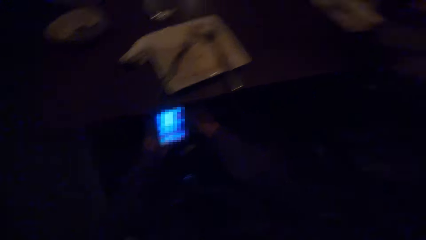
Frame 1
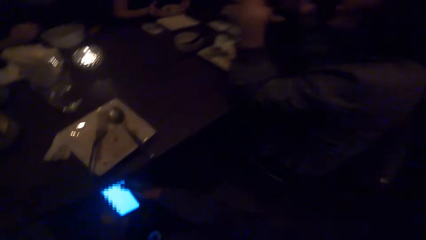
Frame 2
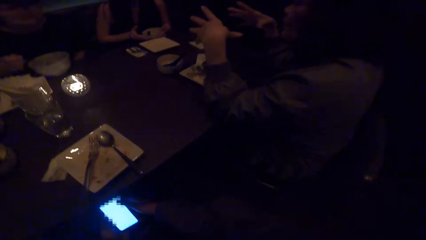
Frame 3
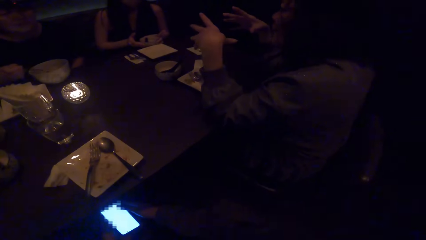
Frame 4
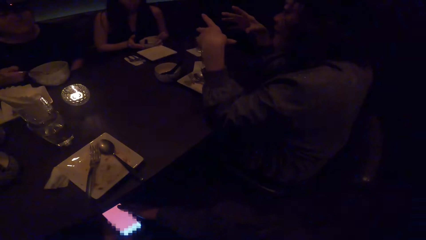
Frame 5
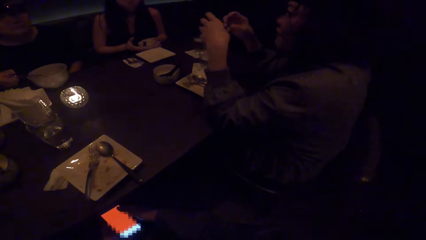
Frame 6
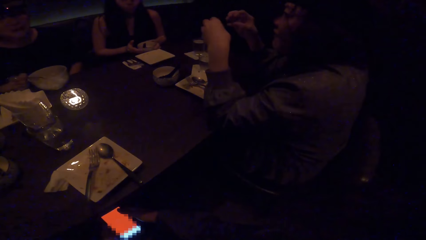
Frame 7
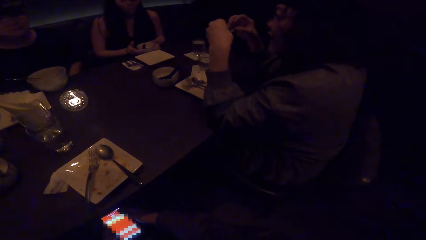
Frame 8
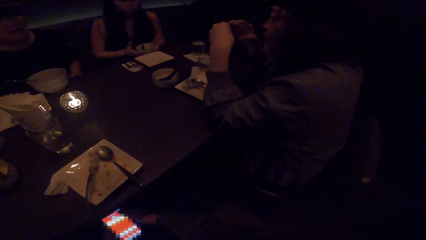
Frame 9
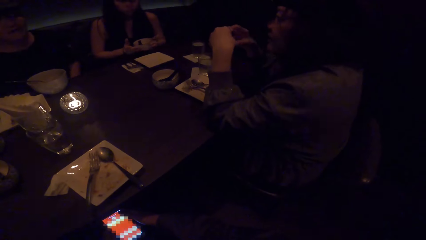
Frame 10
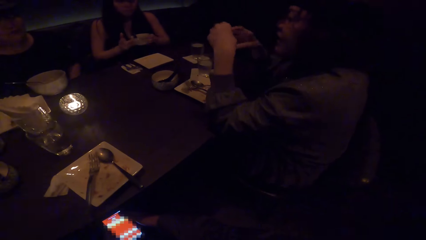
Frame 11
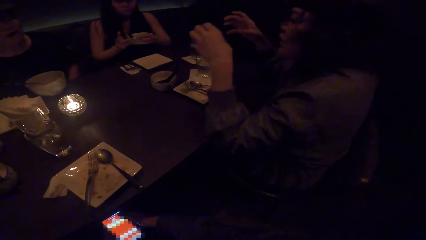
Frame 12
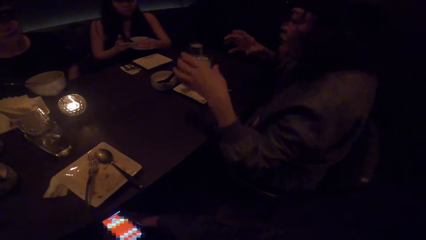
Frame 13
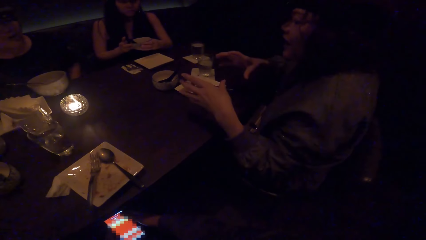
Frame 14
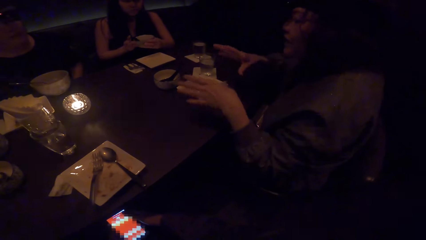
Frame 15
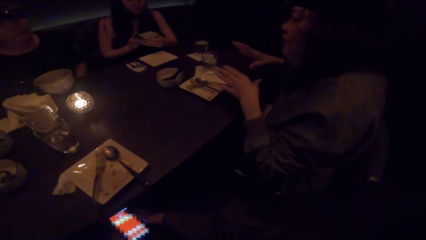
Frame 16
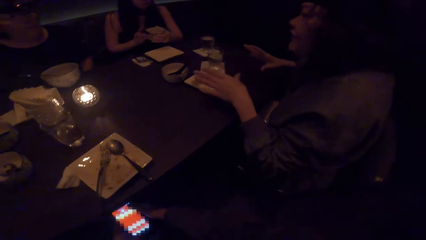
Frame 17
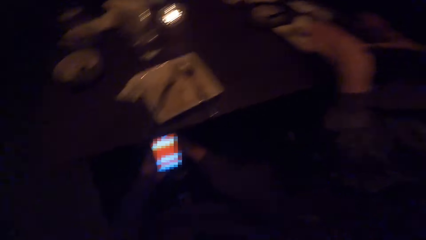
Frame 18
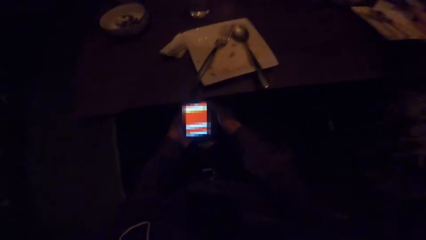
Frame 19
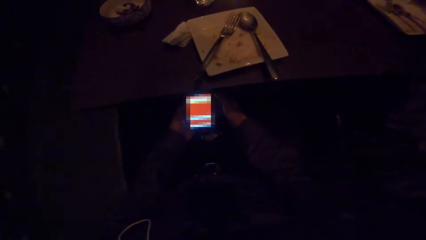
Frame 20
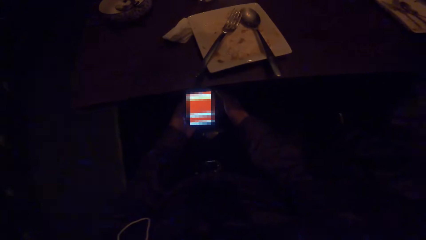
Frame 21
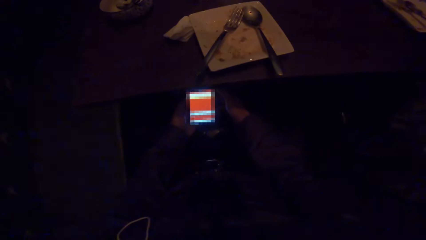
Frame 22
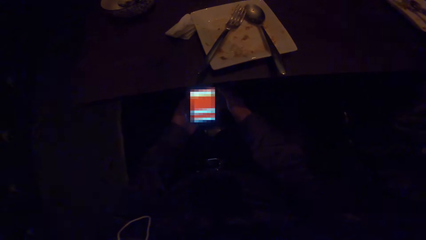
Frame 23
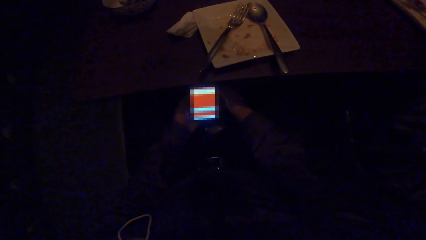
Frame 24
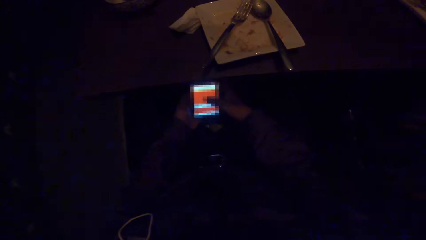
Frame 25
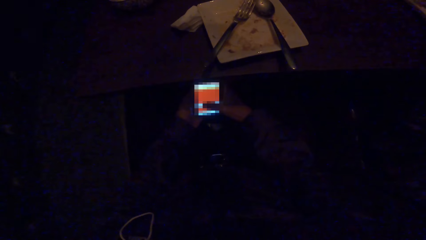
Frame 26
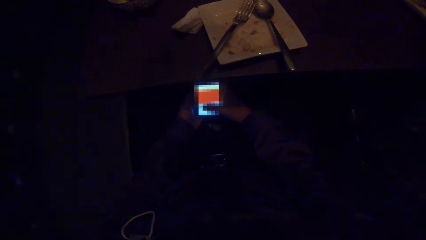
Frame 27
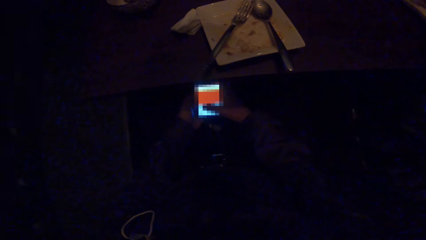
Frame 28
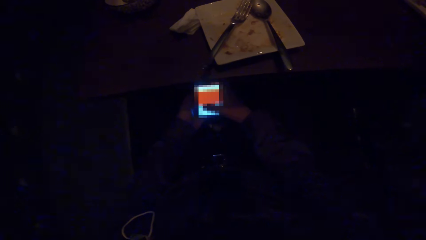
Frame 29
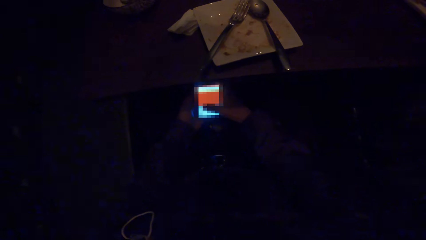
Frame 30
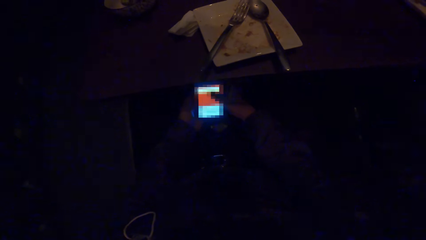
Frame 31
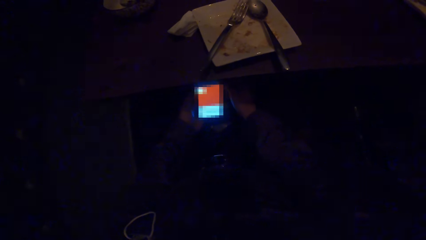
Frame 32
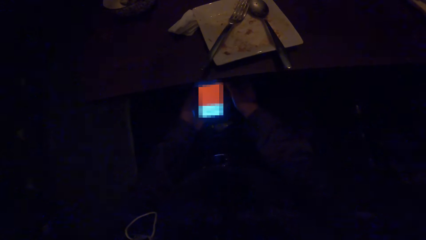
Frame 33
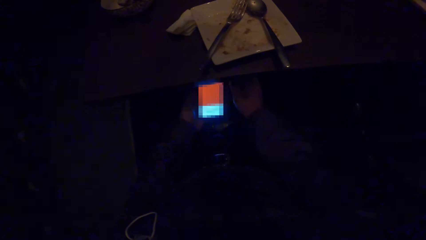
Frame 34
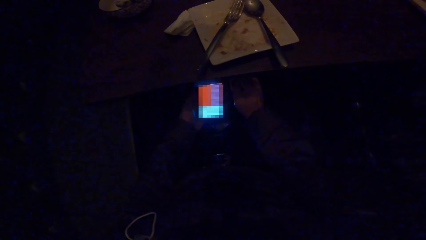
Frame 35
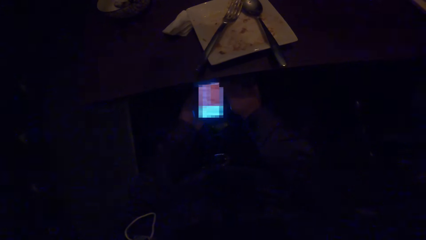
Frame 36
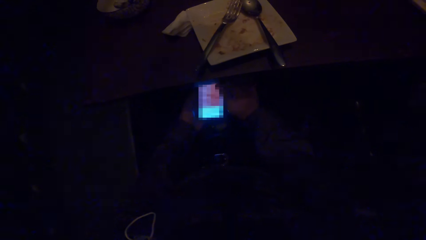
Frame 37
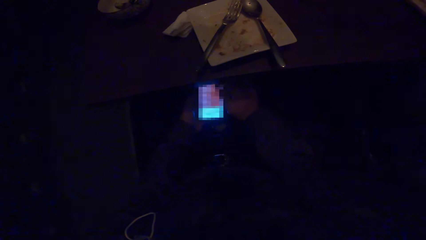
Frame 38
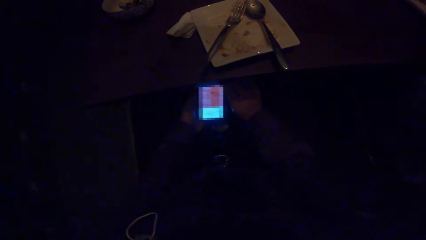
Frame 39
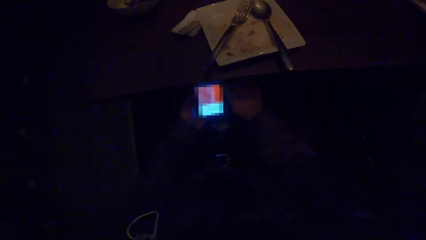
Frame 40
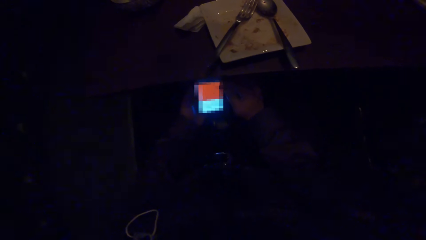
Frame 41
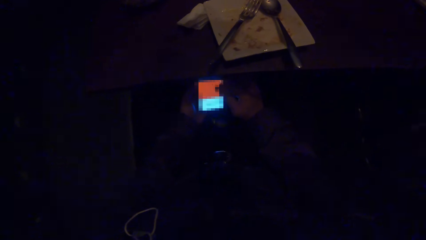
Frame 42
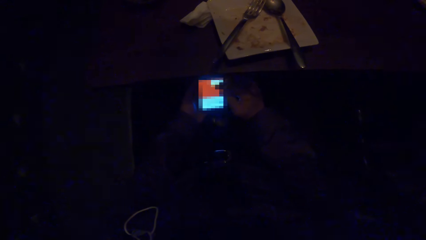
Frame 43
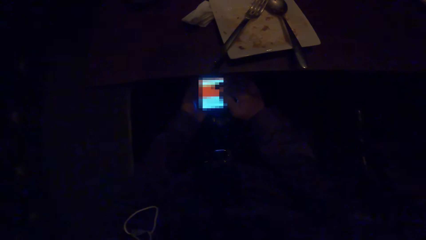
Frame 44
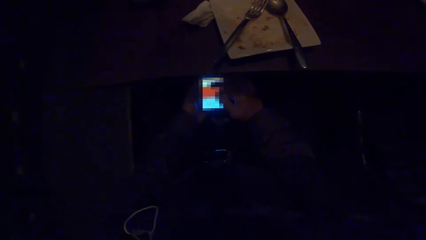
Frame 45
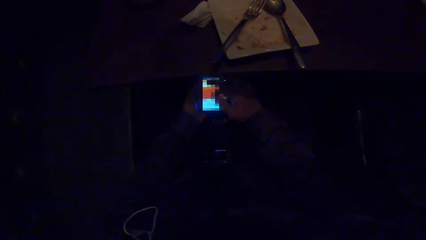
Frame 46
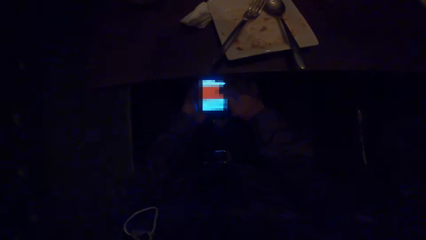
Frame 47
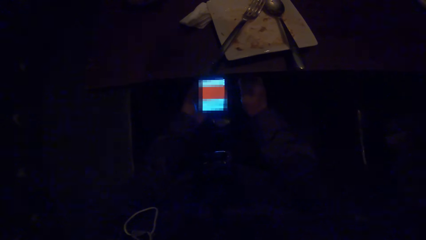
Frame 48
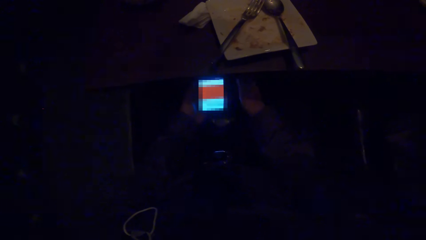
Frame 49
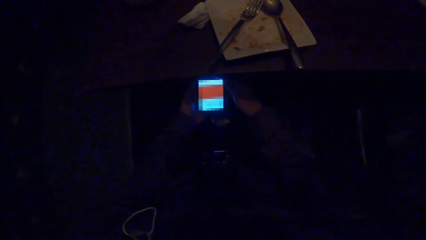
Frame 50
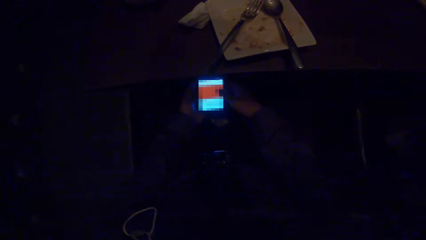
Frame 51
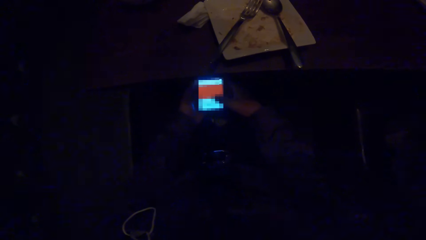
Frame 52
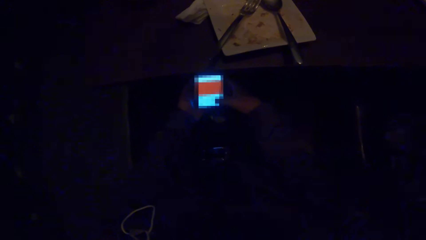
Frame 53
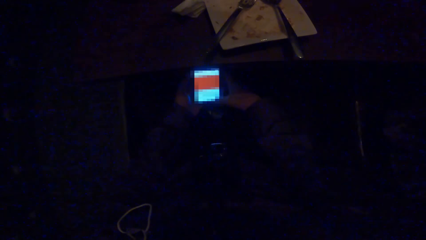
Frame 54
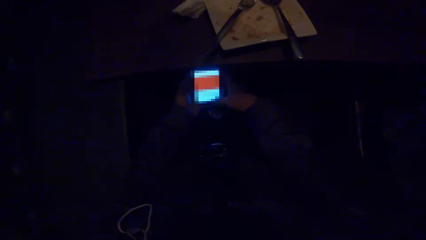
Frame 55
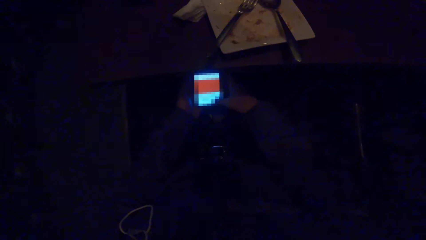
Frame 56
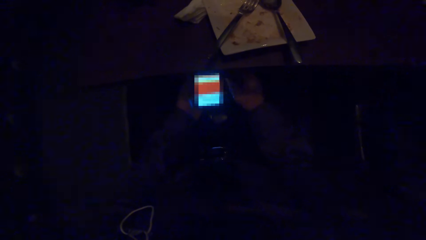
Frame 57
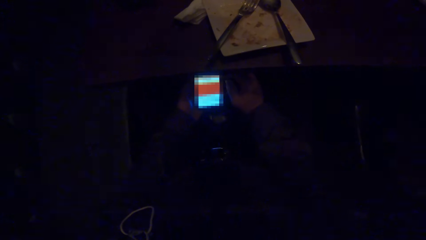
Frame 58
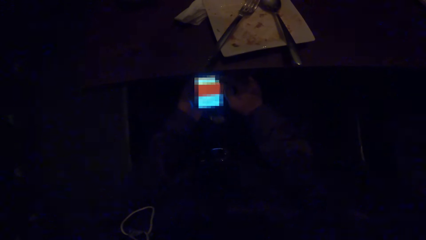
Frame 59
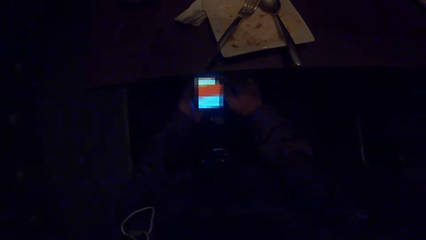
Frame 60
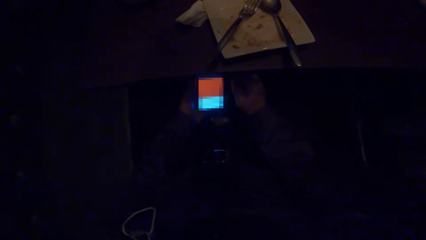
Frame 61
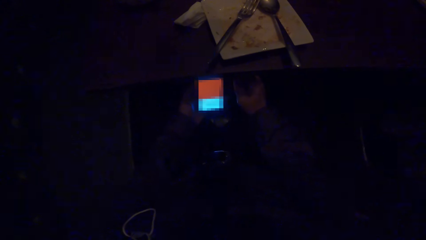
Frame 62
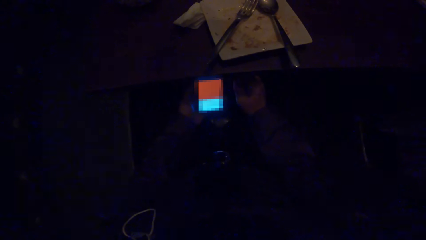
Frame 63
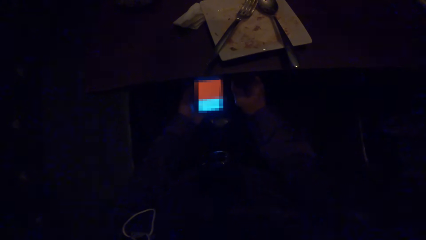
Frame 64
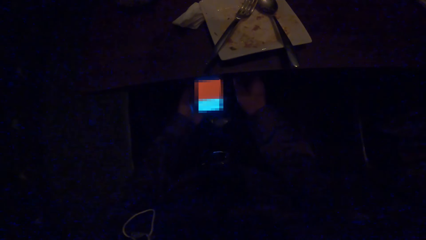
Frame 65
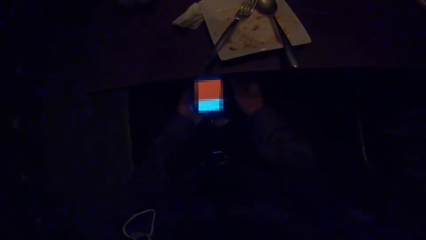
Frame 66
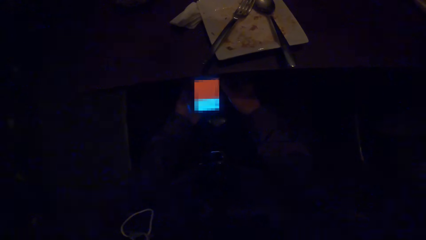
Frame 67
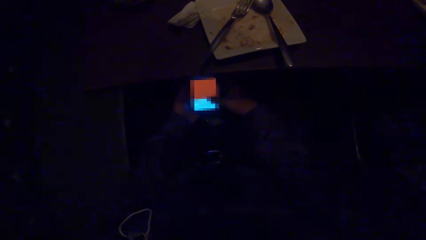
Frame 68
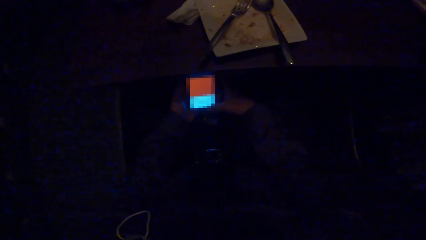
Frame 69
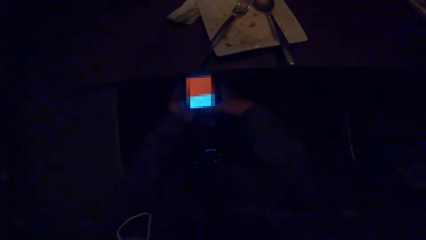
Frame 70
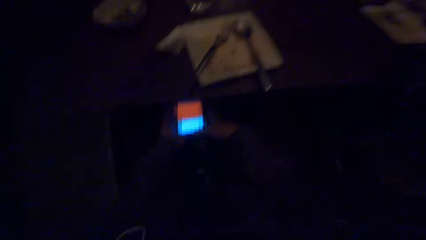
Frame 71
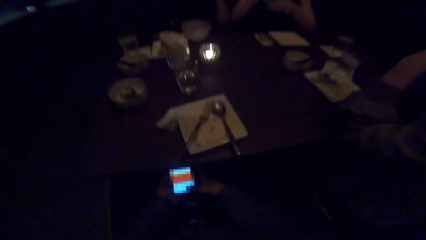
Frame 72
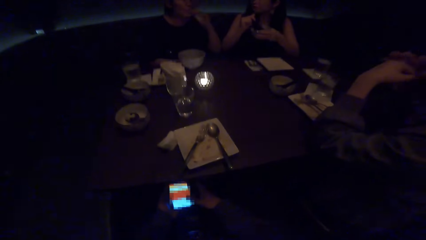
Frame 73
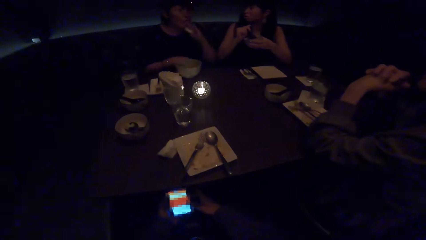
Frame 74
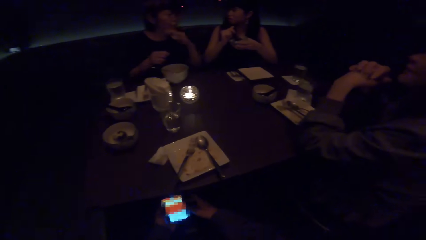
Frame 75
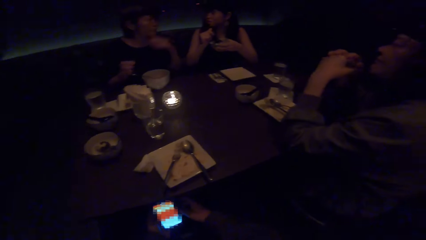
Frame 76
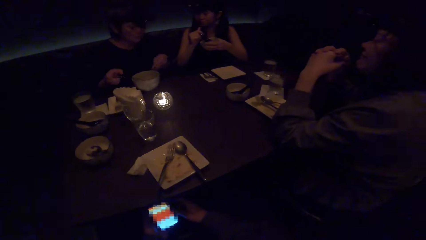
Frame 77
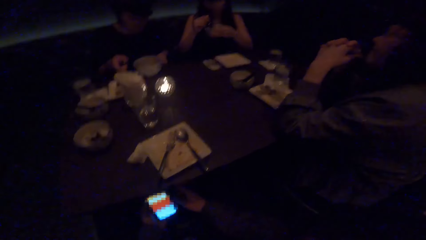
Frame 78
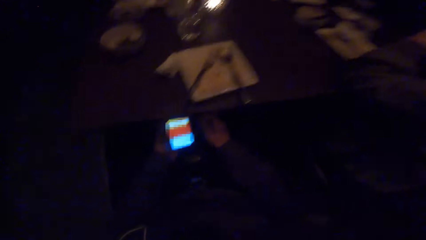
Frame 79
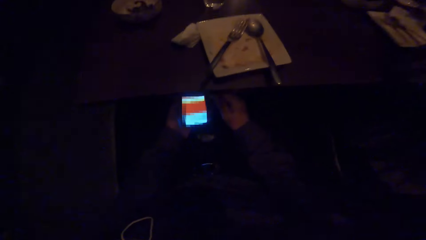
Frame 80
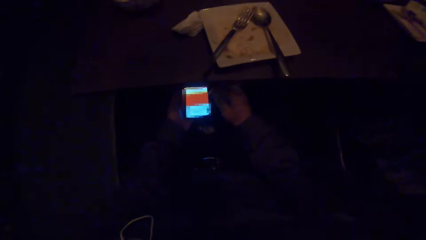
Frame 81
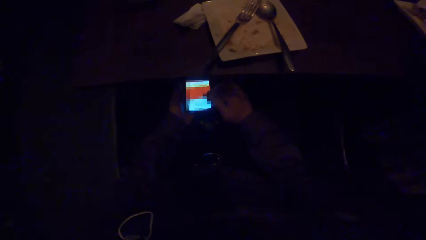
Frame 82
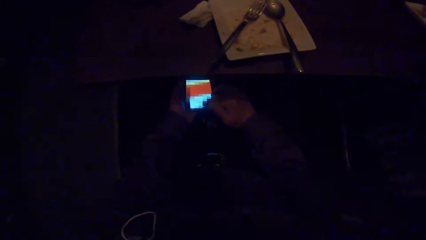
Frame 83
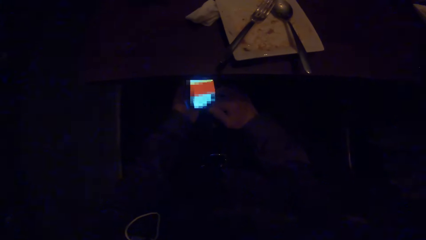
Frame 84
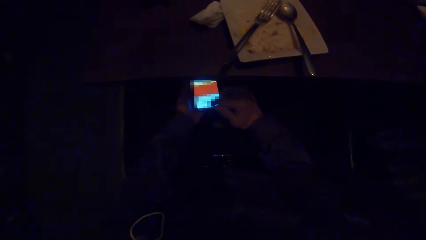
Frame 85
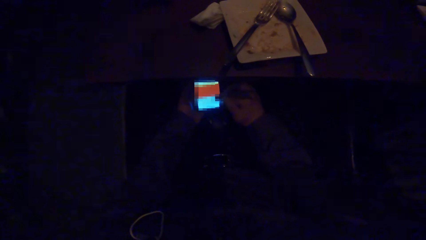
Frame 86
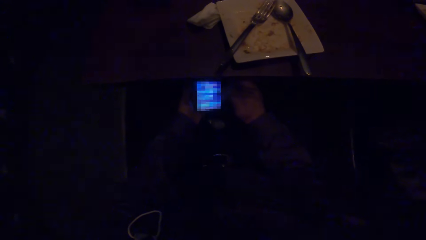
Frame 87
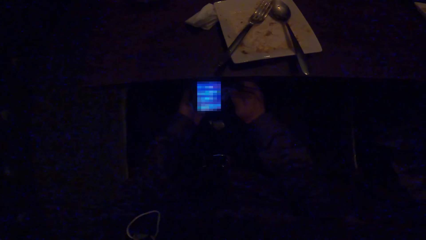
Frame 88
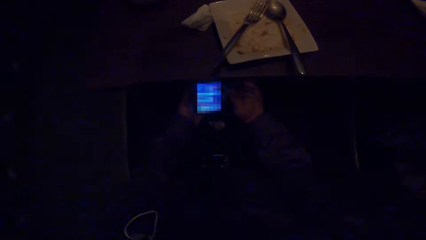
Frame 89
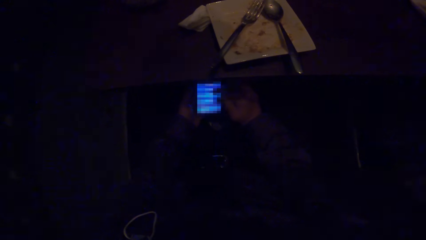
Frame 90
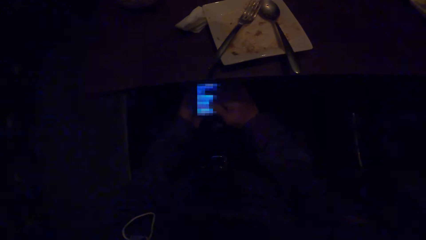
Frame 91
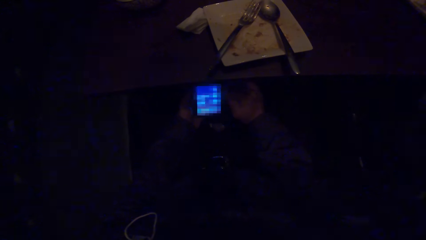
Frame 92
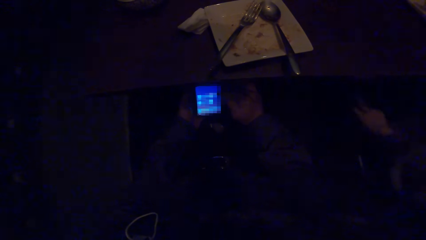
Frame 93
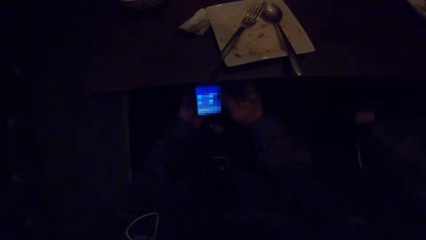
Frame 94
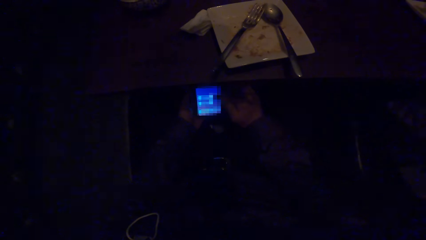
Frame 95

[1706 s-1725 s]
A woman moves her hands. Another woman drops a spoon in her plate. A third woman lifts her plate with both her hands. The camera wearer operates a phone with both hands. The second woman moves her hands and picks up the spoon in her plate. The camera wearer operates the phone with both hands.
